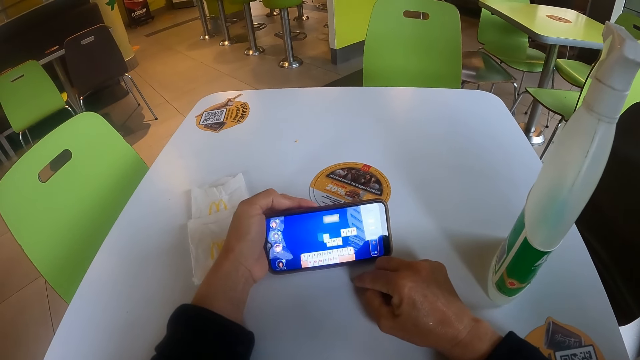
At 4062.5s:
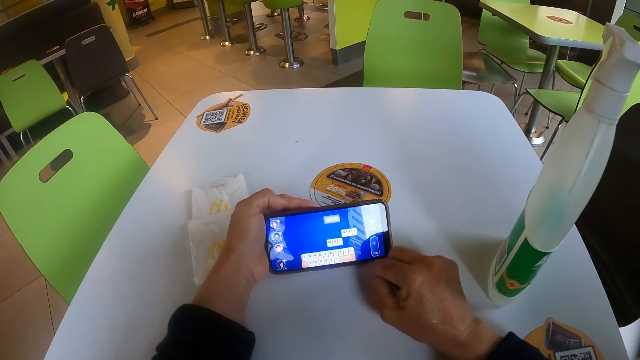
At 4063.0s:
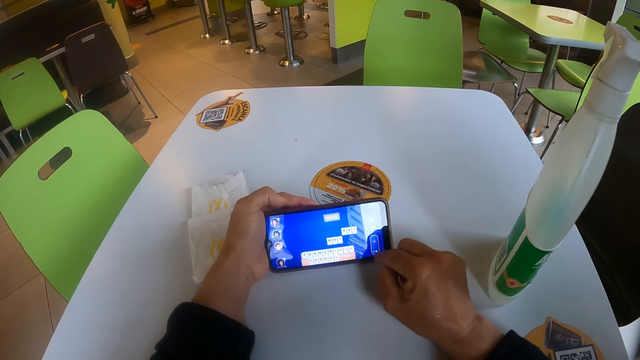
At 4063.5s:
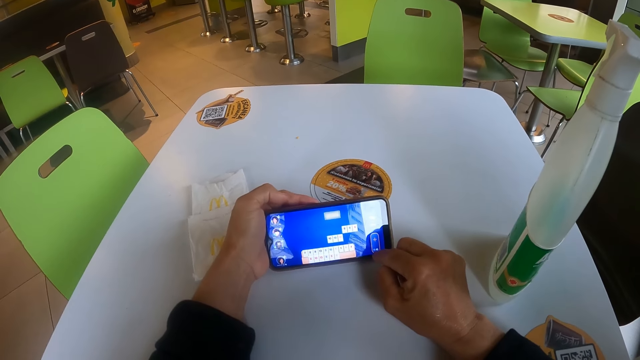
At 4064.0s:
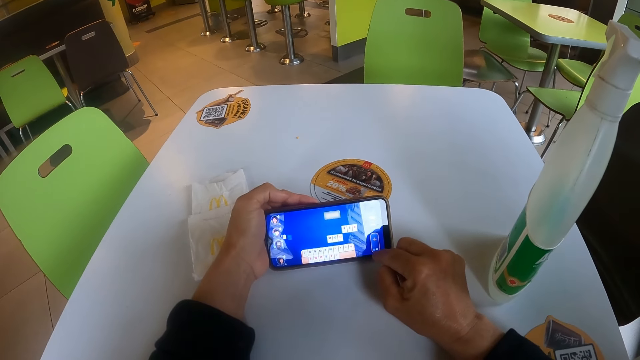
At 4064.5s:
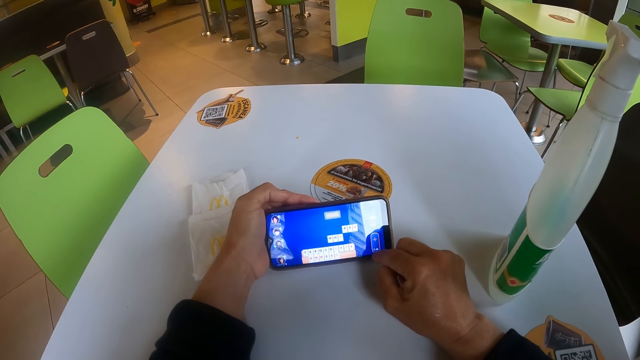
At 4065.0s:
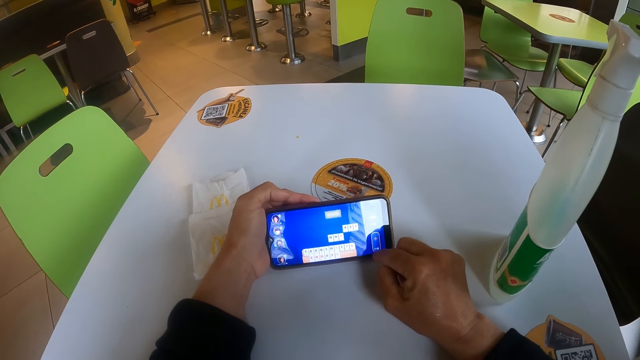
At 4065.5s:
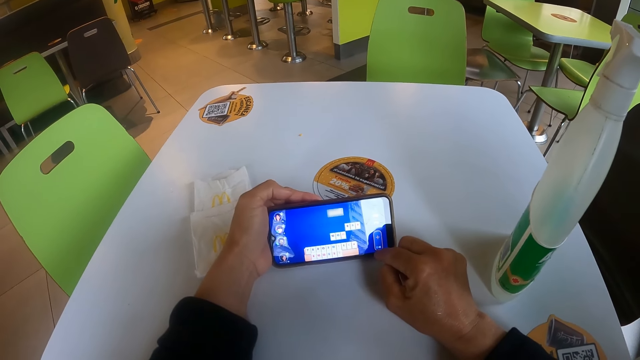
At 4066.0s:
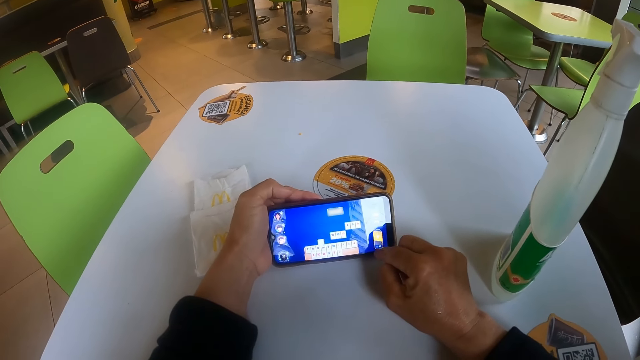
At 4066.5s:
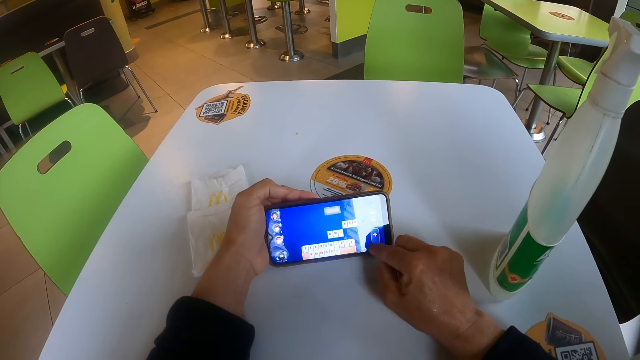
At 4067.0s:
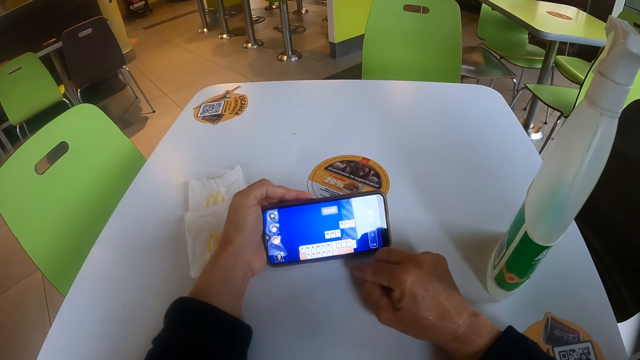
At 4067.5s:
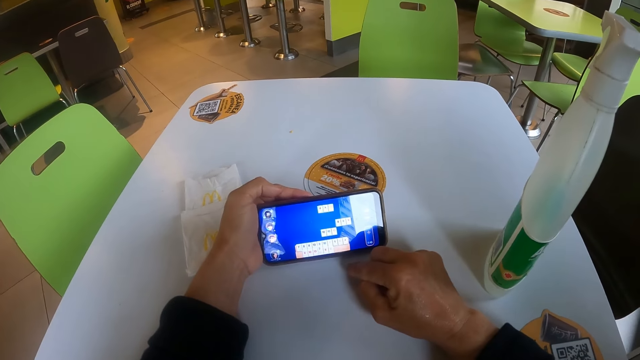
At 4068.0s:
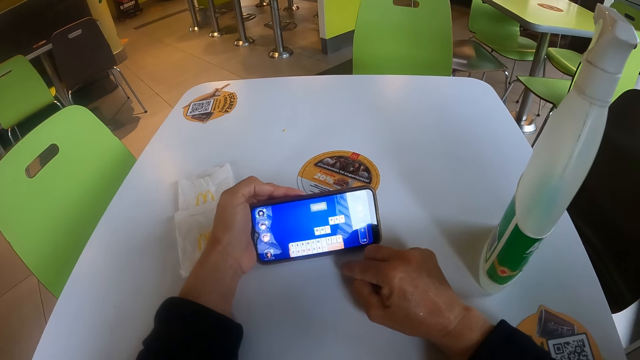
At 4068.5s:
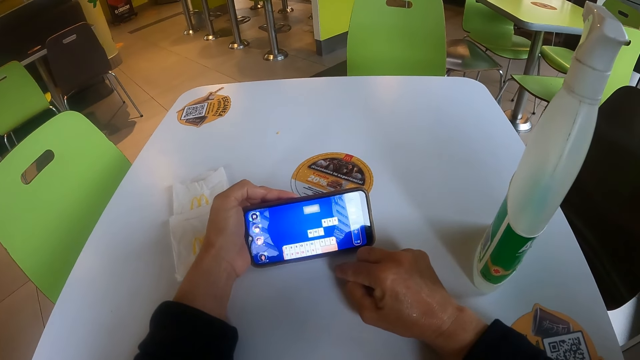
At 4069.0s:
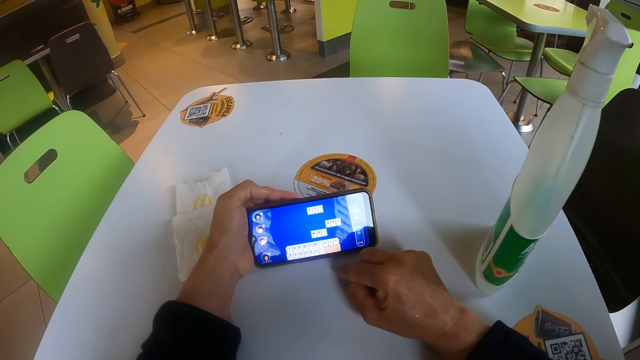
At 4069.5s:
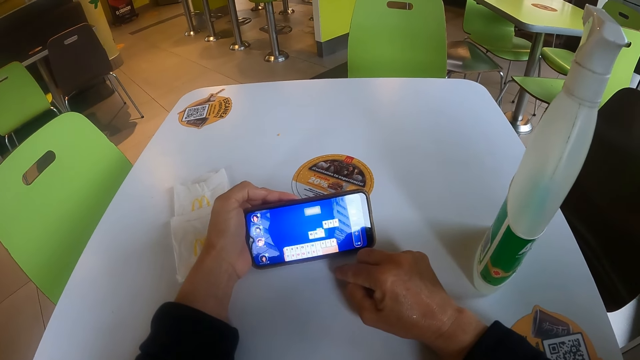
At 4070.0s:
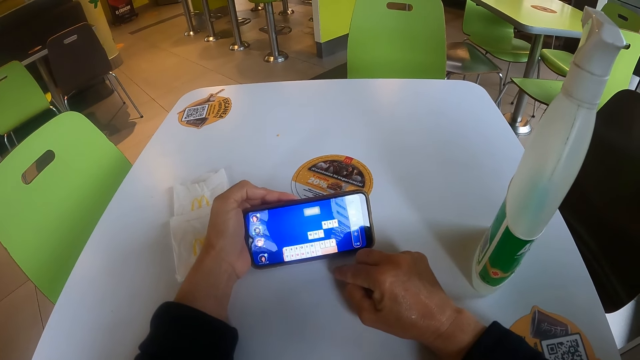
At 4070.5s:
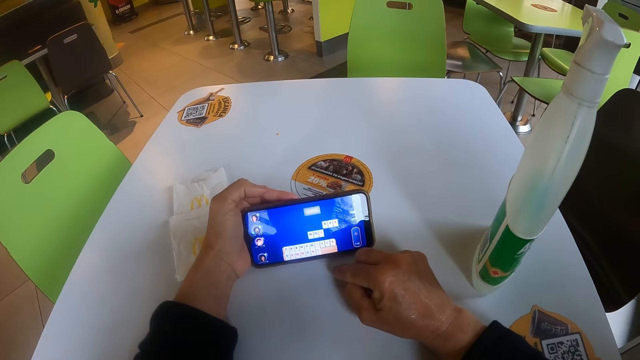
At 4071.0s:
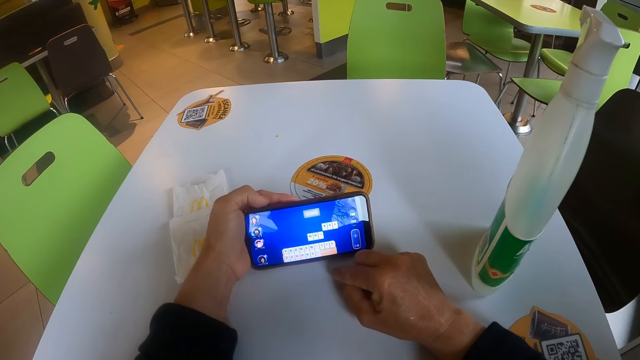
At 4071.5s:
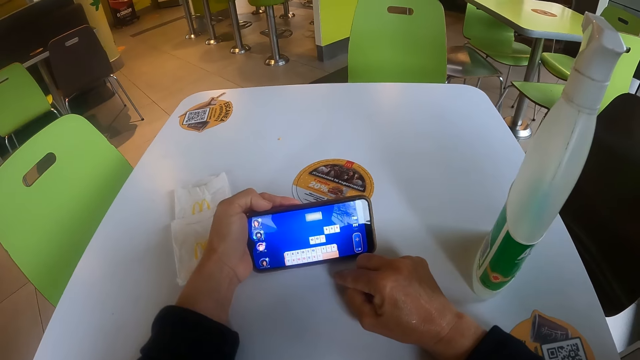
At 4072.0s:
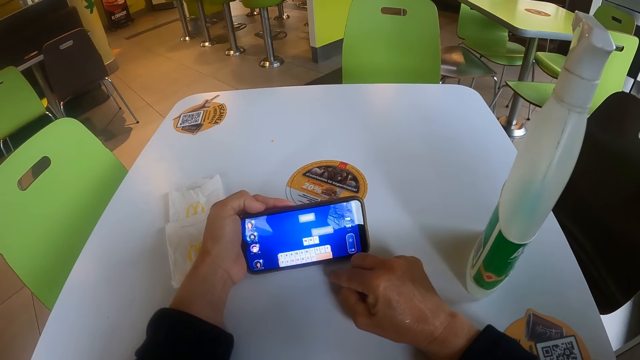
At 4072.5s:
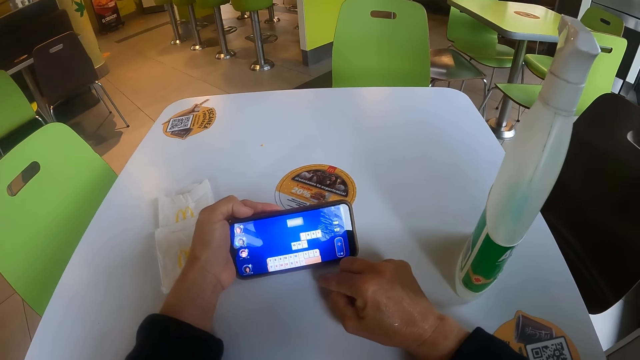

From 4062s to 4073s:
The camera wearer operates the phone.

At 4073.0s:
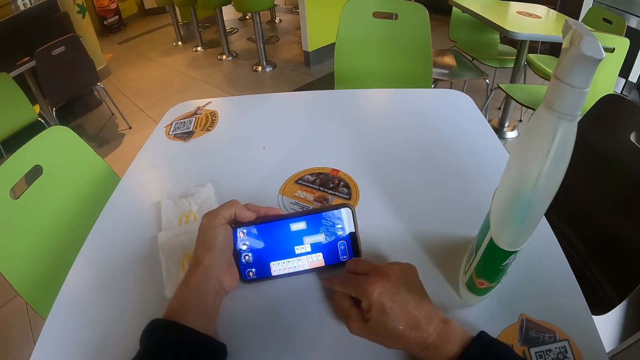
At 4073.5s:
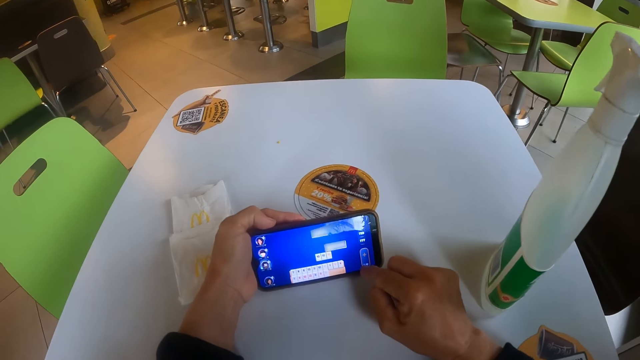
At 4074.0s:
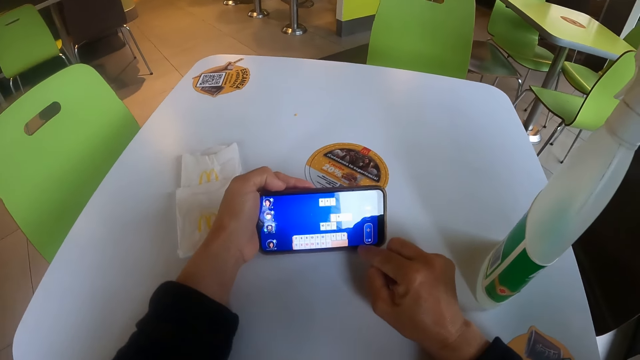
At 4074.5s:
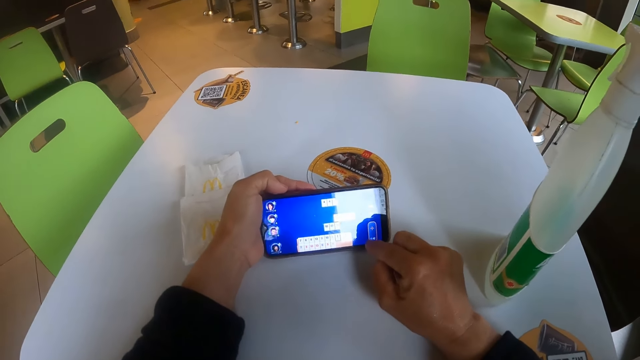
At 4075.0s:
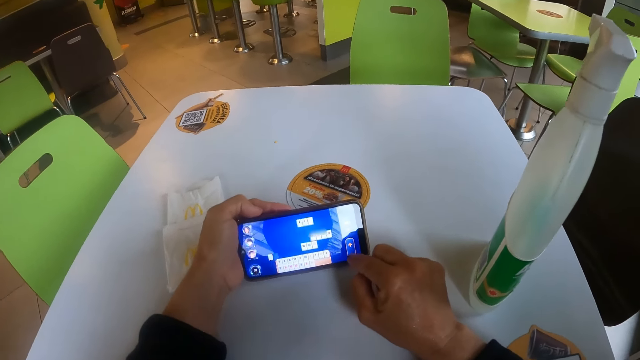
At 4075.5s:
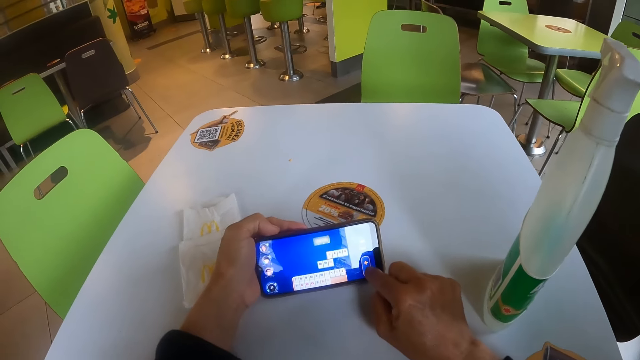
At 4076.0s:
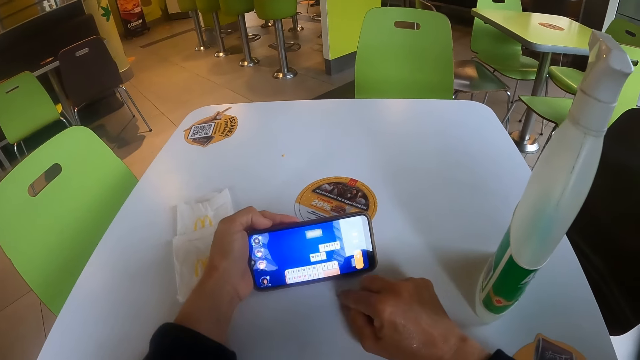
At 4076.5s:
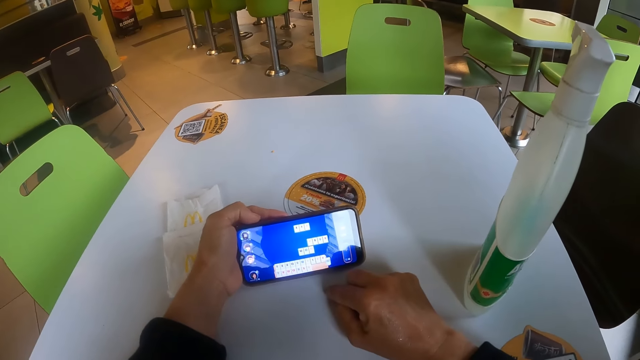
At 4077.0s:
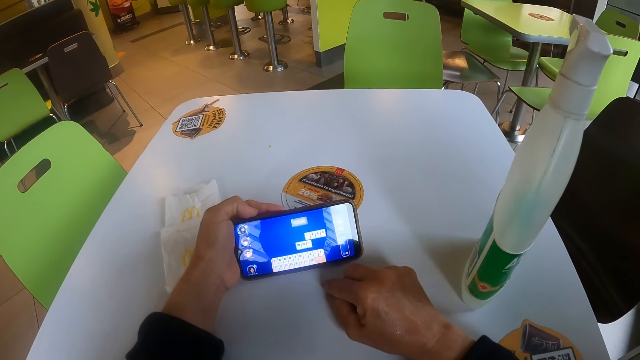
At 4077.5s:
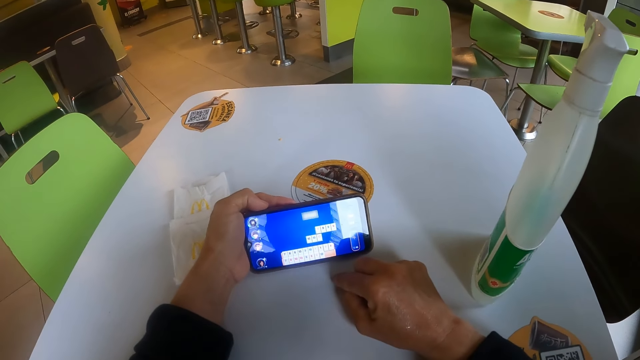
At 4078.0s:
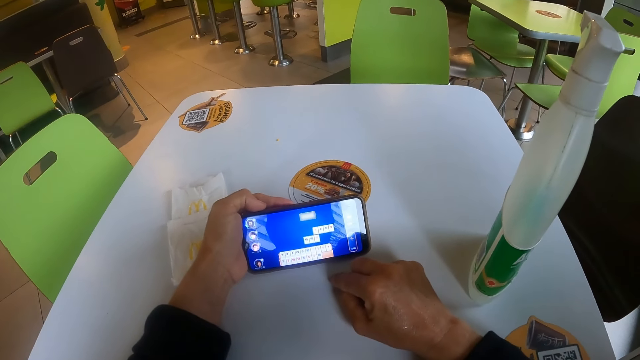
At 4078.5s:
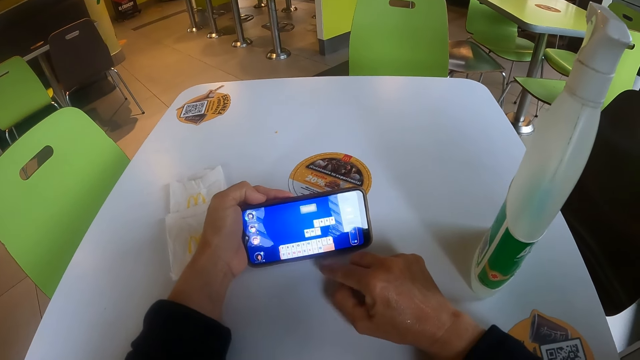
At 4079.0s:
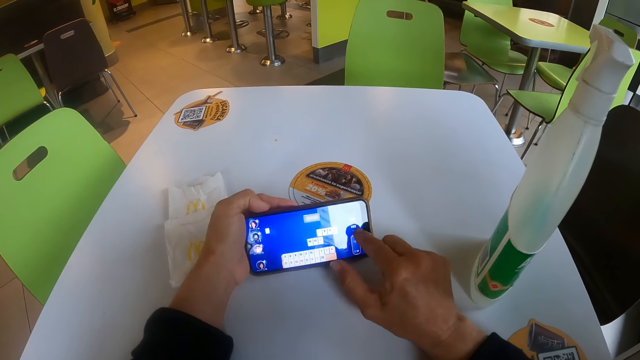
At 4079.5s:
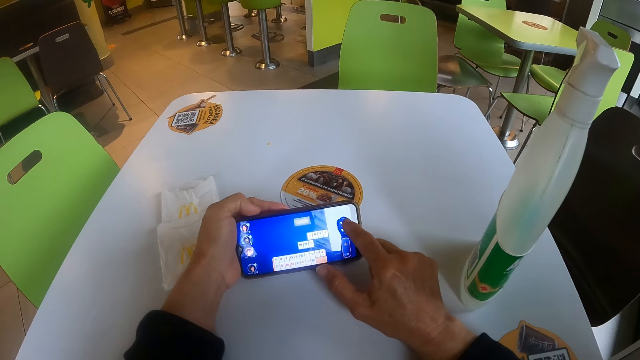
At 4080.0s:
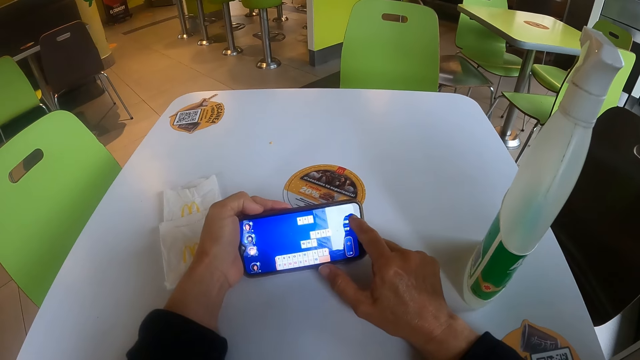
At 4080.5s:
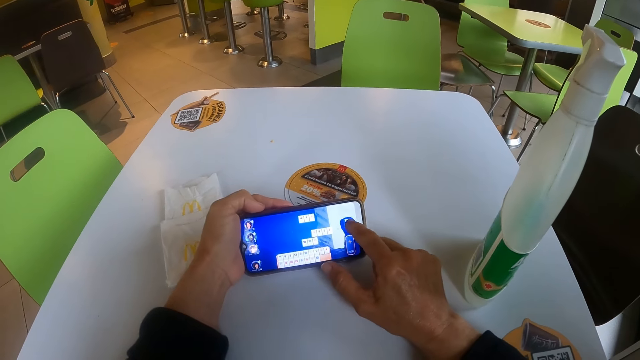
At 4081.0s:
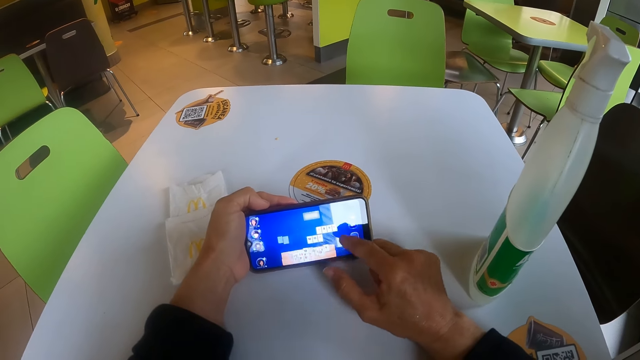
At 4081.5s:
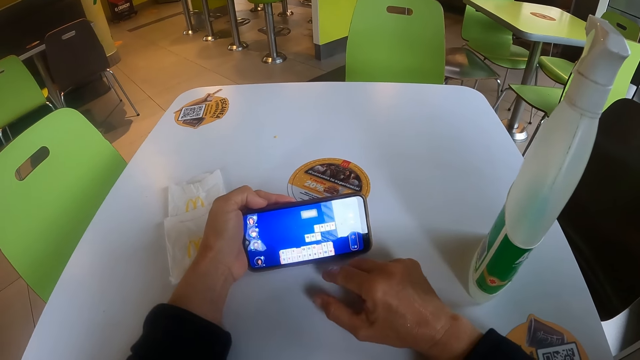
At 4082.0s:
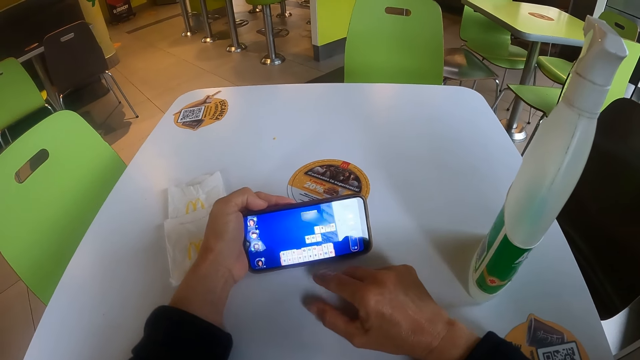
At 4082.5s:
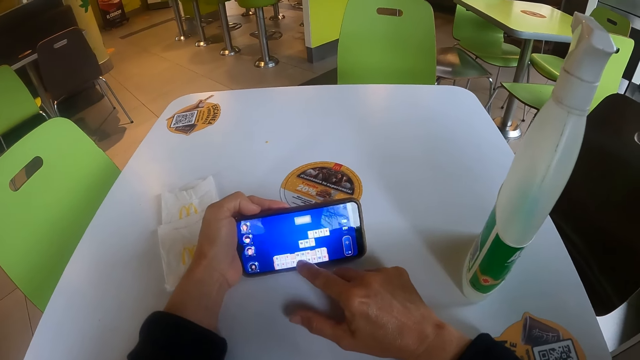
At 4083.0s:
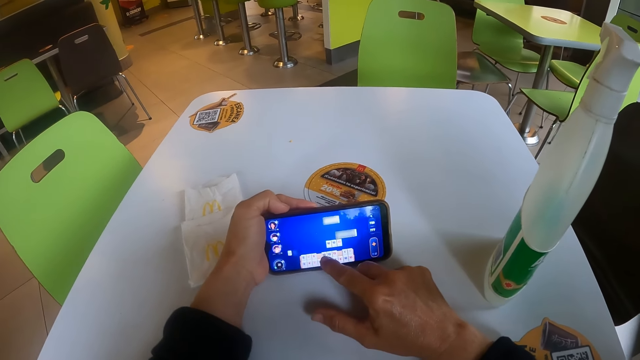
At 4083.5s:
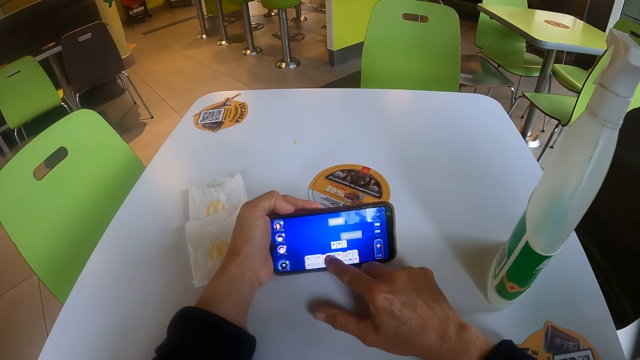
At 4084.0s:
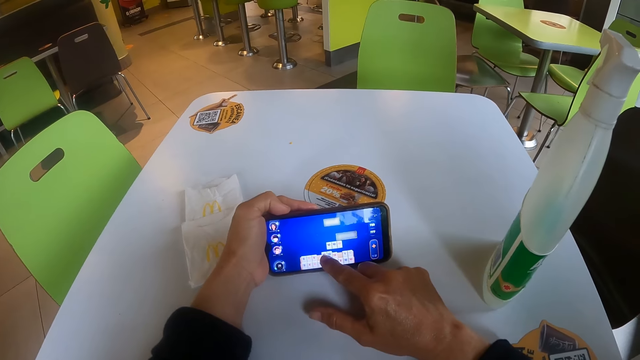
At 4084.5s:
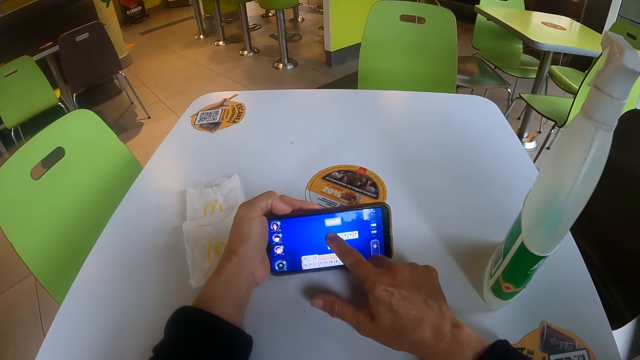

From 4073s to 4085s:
The camera wearer operates the phone. They move their hand from the phone. They operate the phone. They move their hand from the phone.
